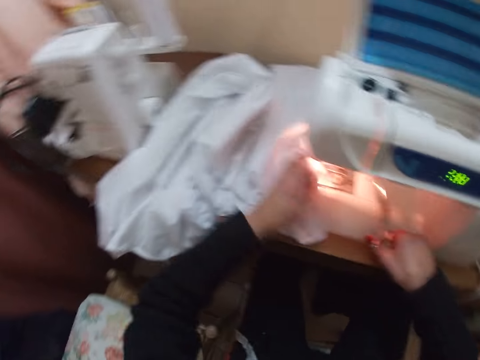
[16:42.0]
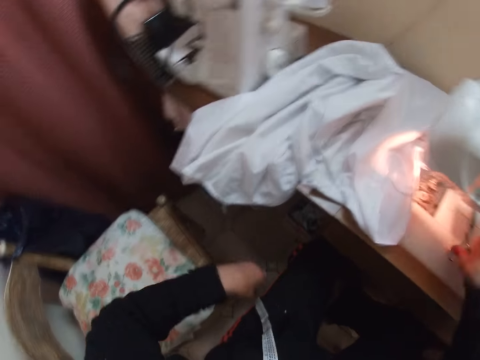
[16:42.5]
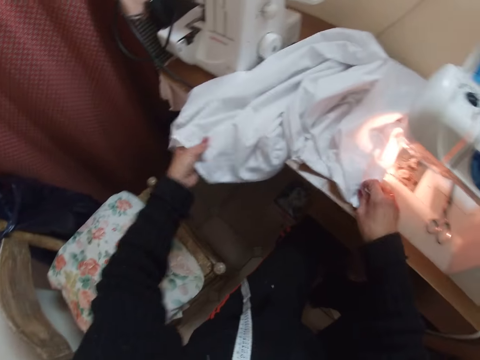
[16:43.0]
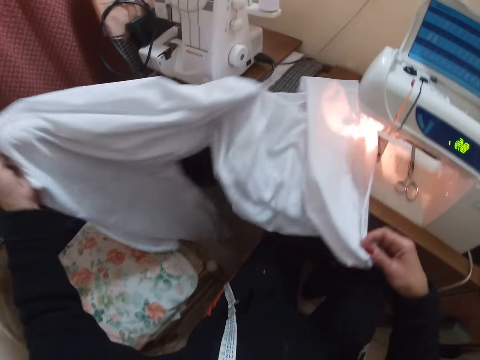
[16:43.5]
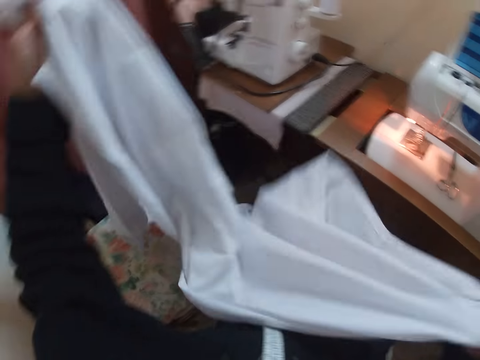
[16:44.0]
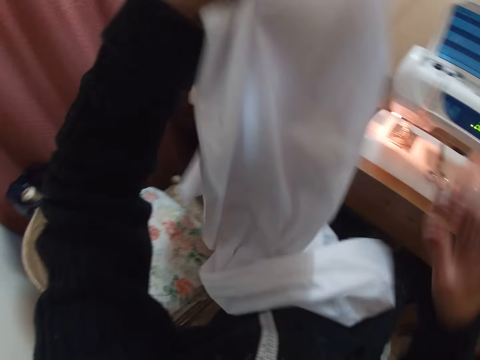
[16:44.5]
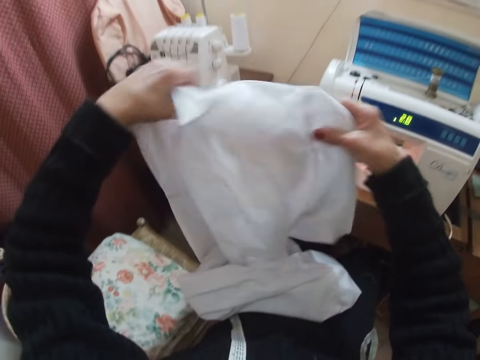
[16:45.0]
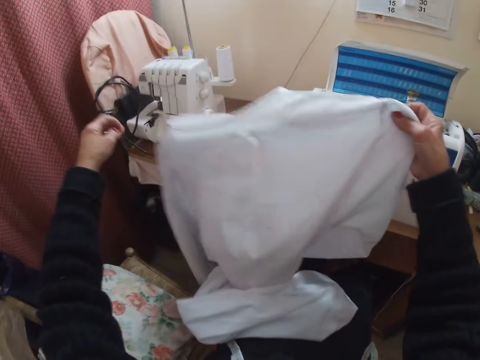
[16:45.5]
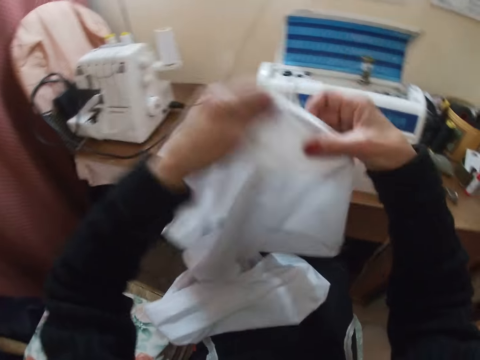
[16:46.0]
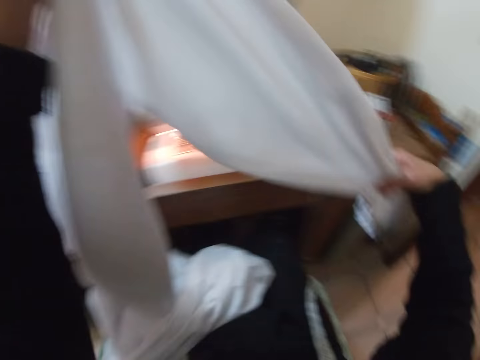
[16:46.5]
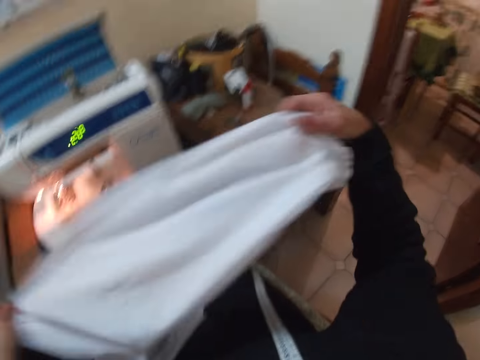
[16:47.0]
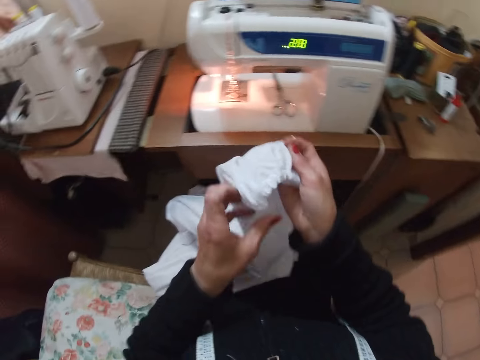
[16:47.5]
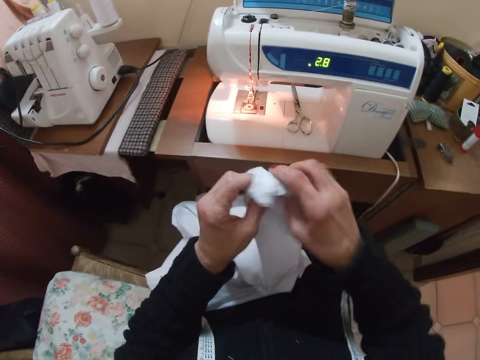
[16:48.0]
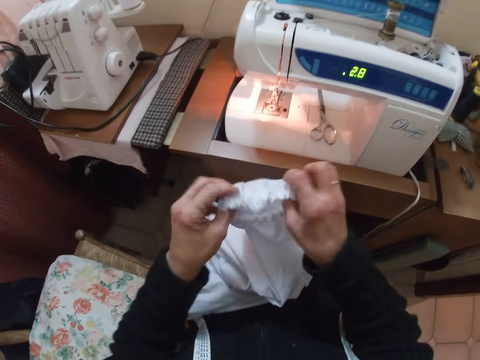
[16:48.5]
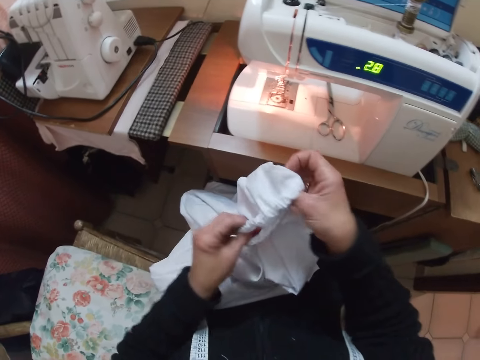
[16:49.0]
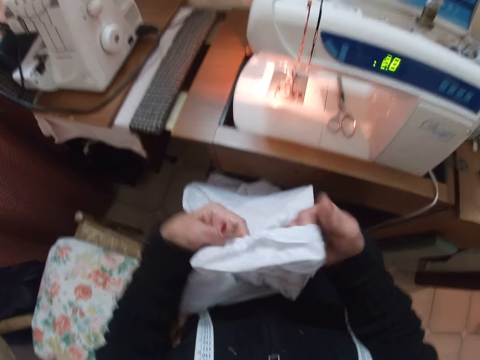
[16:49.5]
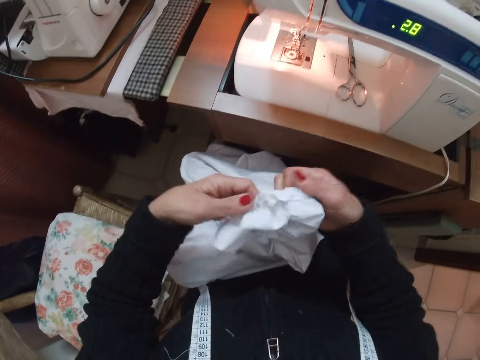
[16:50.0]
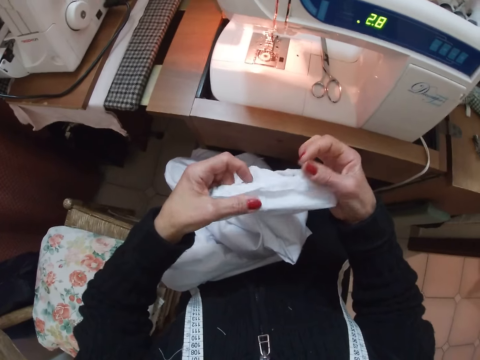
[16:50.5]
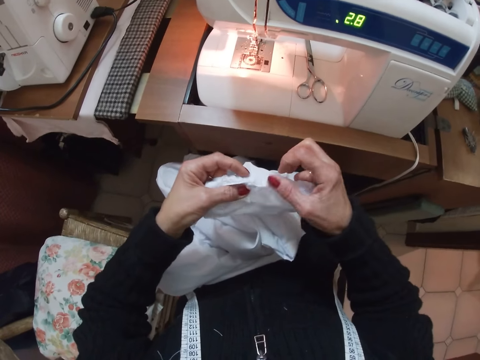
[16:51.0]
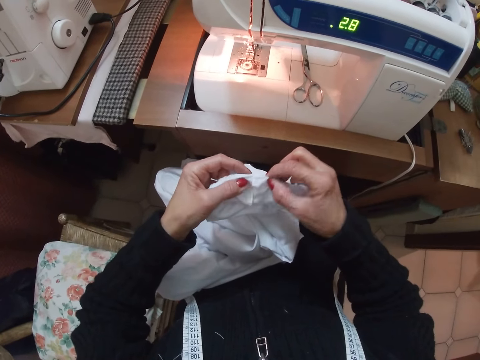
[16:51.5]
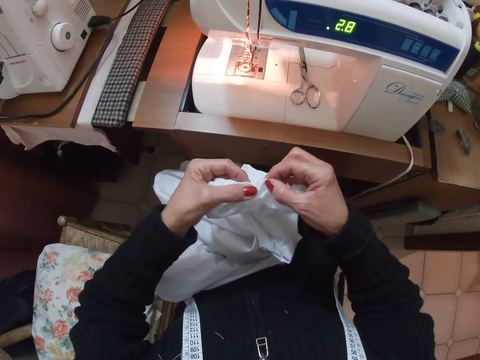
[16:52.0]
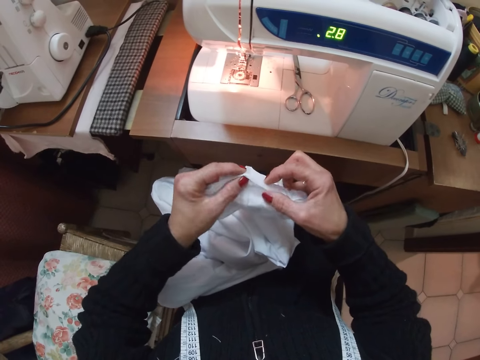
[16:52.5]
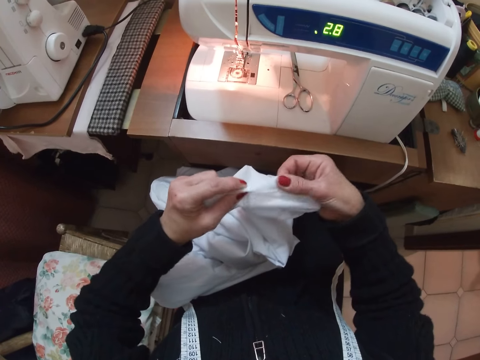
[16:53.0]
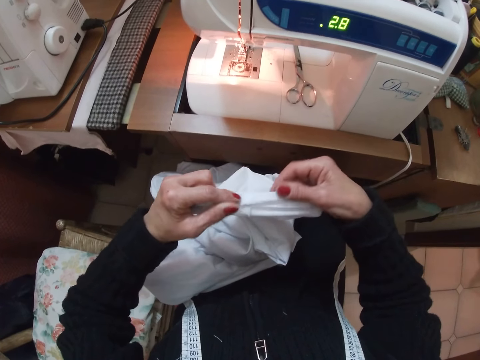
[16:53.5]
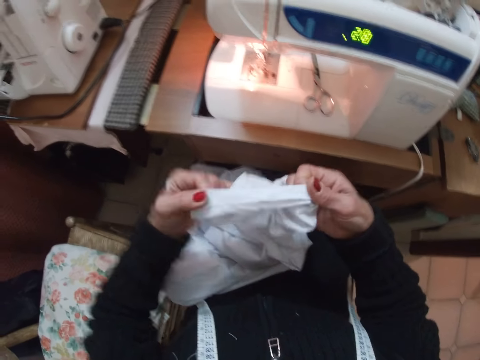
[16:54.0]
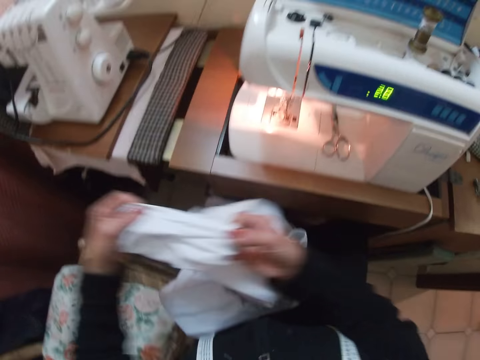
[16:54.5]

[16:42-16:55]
The camera wearer drops the scissors on the sewing machine. They turn the cloth. They pick up the cloth. They turn the hand of the cloth inside out. They fold the cloth.

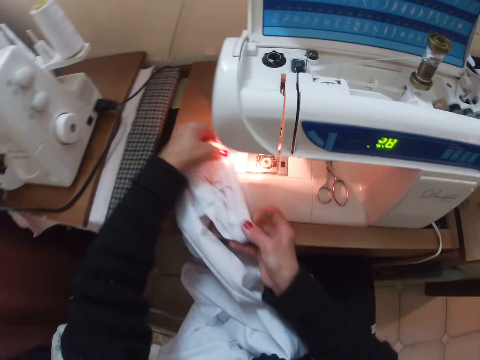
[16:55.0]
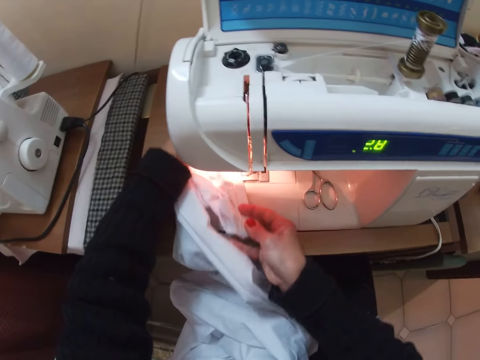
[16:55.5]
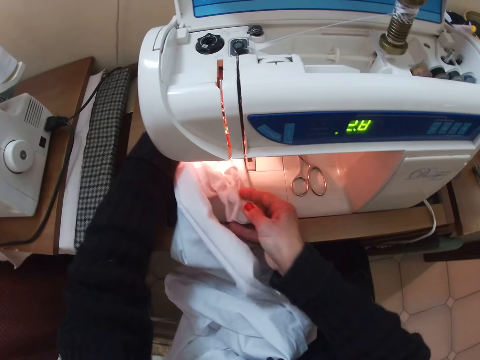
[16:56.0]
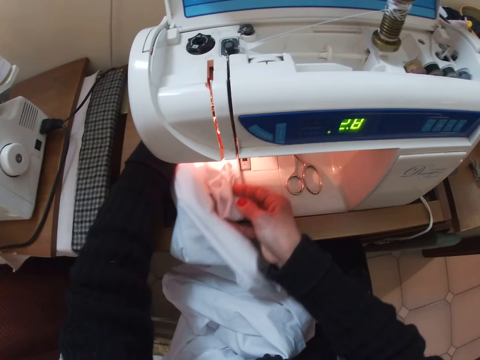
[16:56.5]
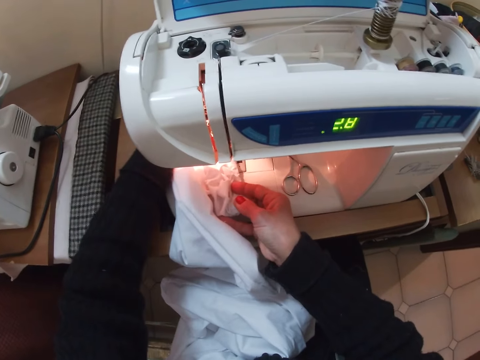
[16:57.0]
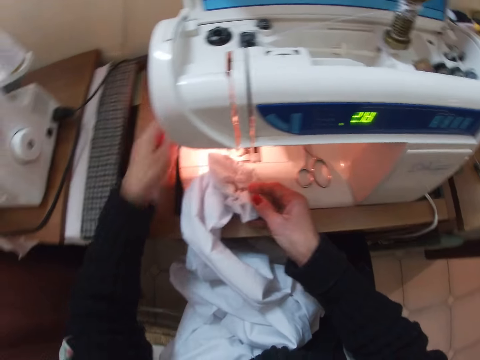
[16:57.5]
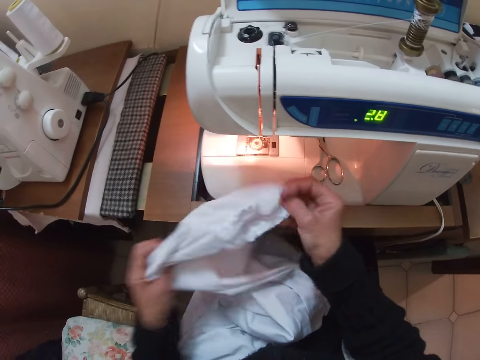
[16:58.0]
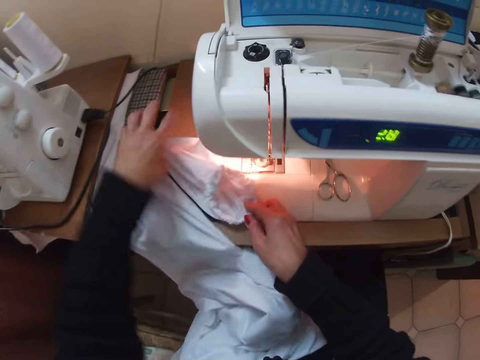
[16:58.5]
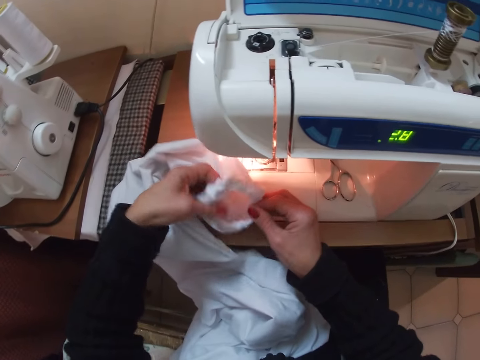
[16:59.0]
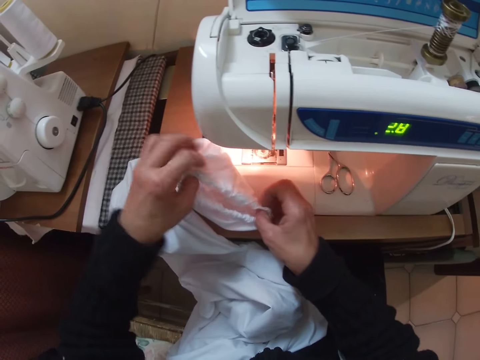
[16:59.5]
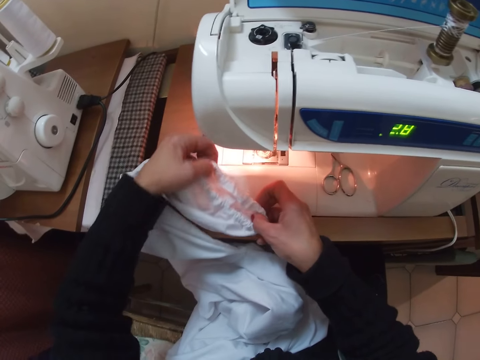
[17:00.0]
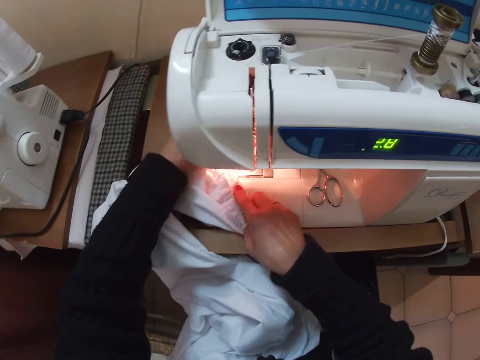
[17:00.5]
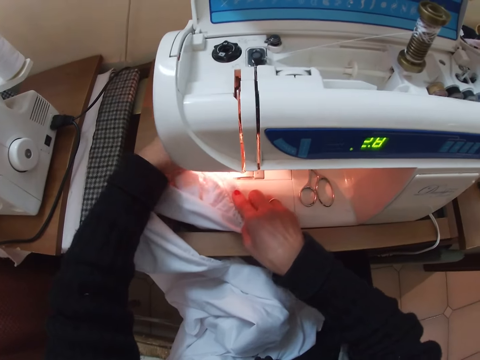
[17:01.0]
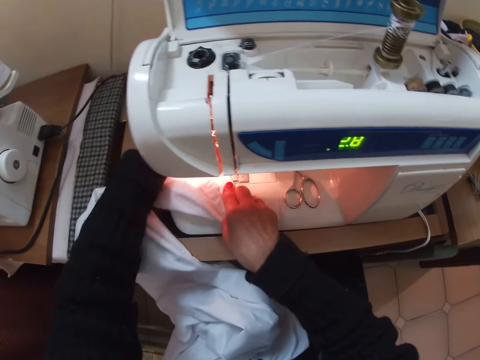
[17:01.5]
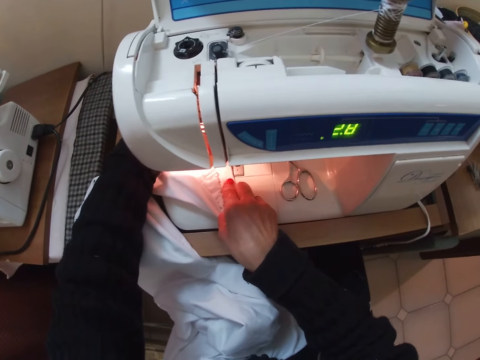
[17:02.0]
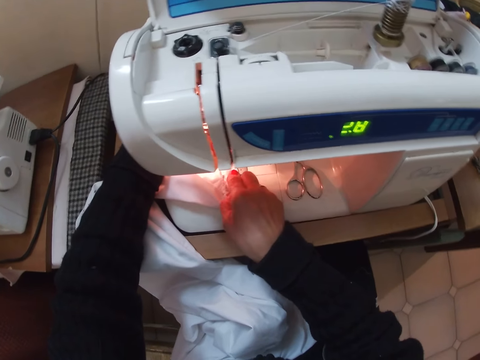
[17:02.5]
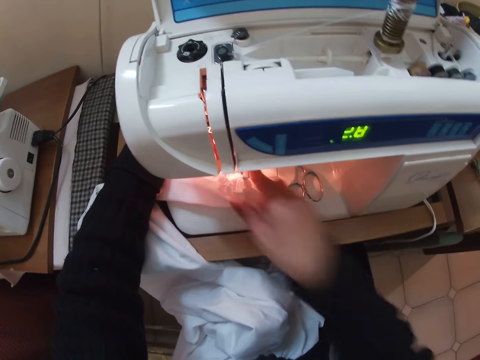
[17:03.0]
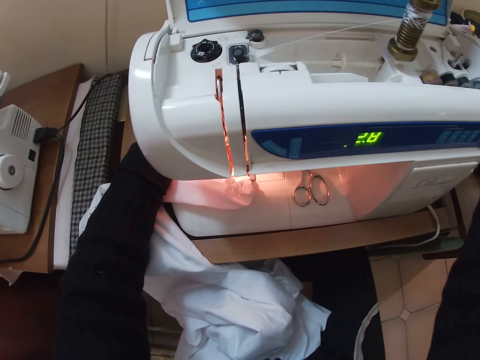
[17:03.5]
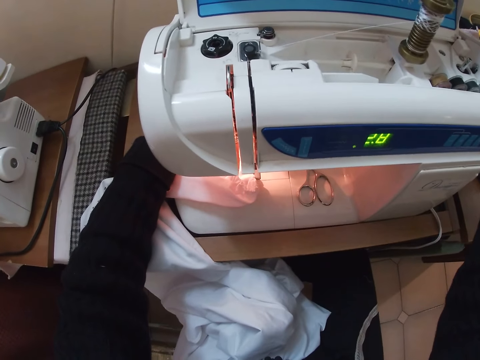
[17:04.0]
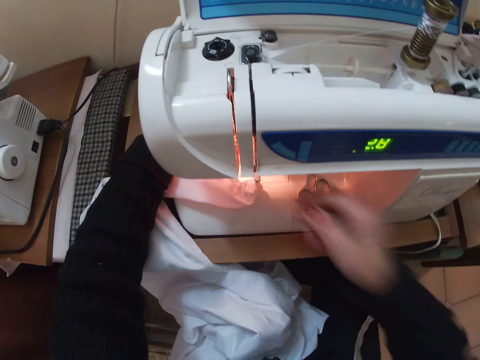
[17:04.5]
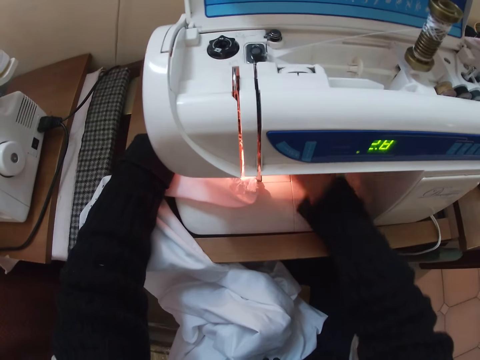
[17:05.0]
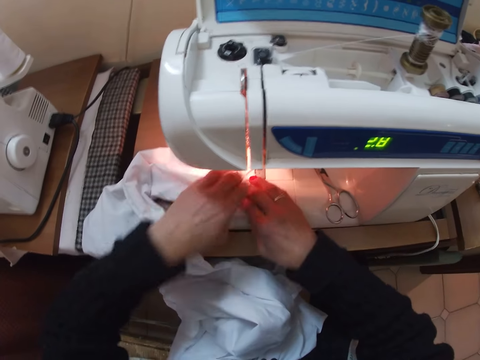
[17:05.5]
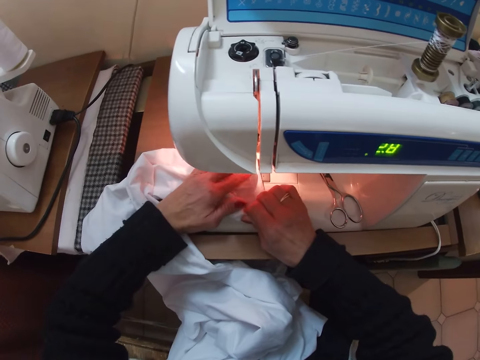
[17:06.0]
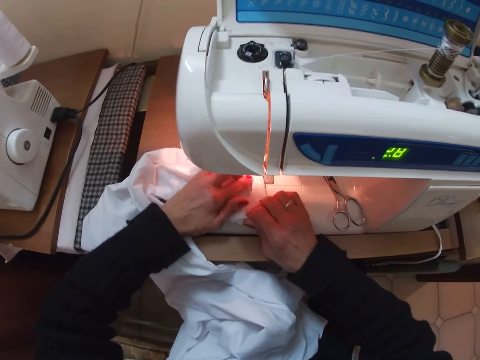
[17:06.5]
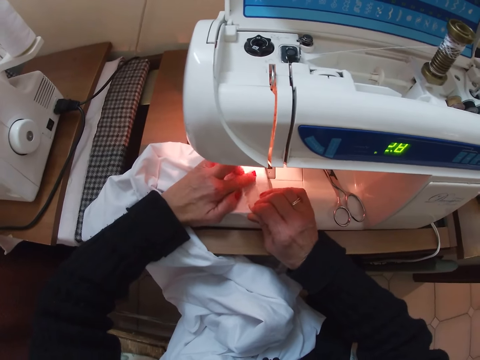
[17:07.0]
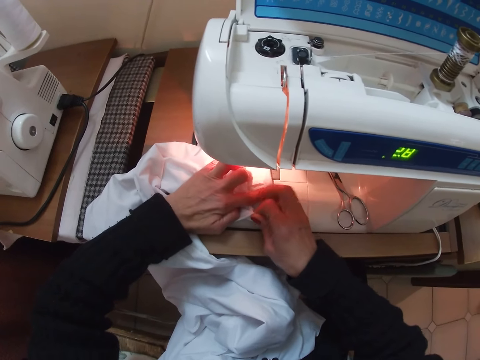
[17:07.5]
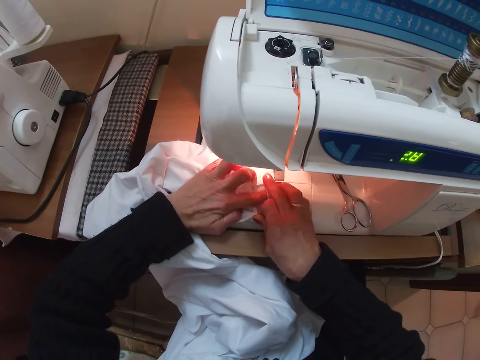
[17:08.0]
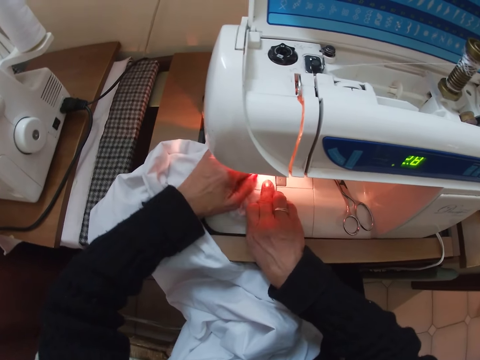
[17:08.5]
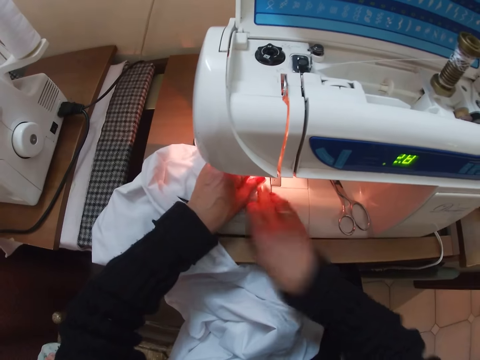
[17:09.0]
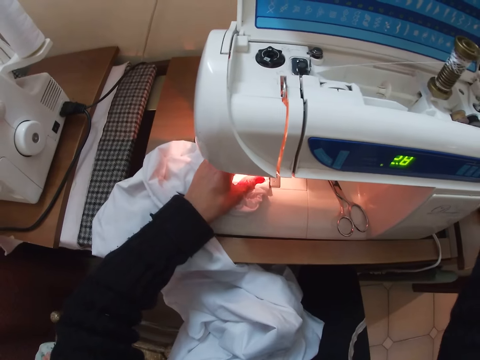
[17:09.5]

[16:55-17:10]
The camera wearer sews the cloth. They place the hand of the cloth on the sewing machine. They remove the cloth from the sewing machine. They adjust the cloth. They place the cloth on the sewing machine. They touch the side of the sewing machine. They start the machine. They pull down the sewing machine pin. They adjust the cloth.
